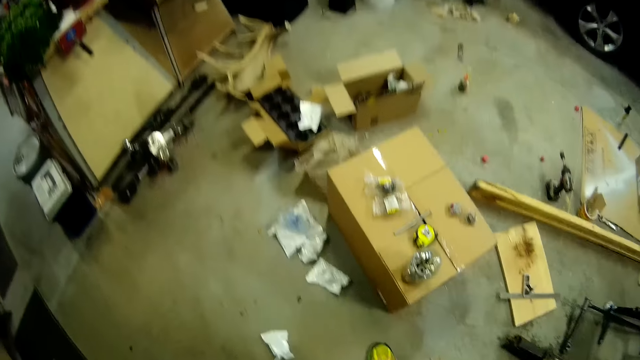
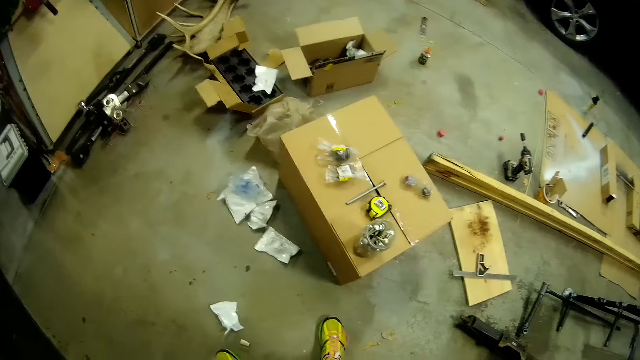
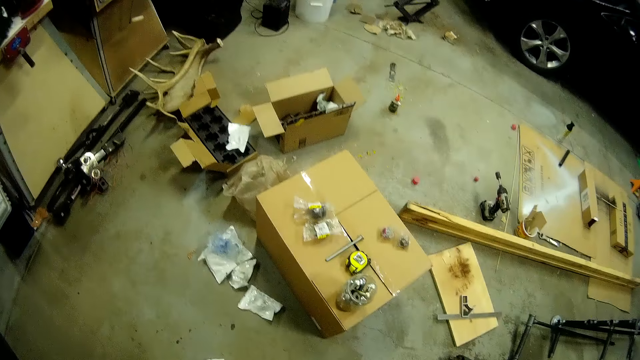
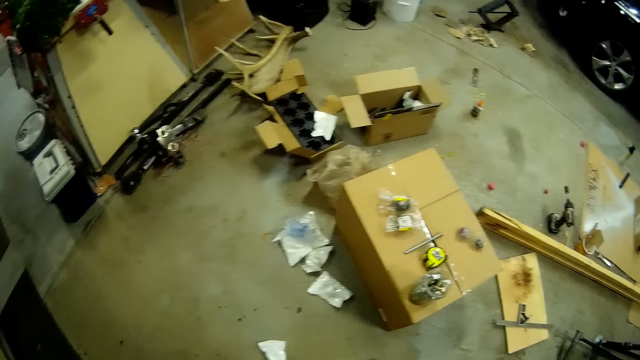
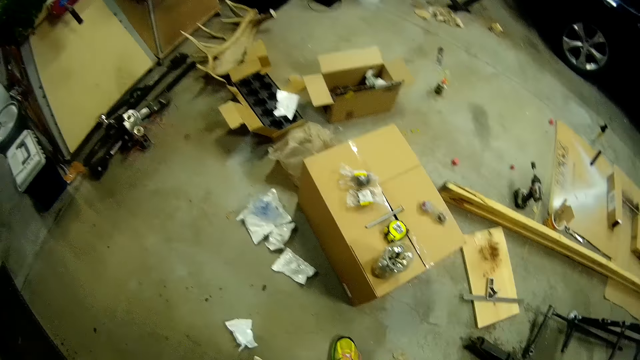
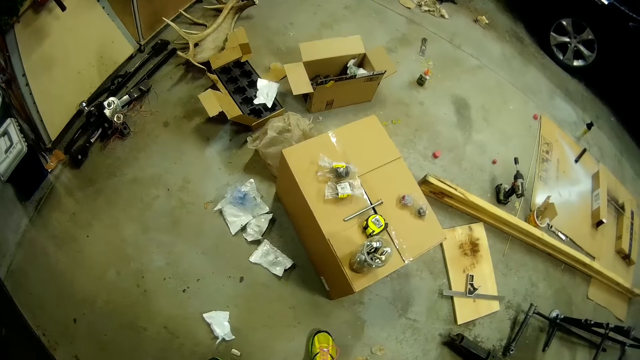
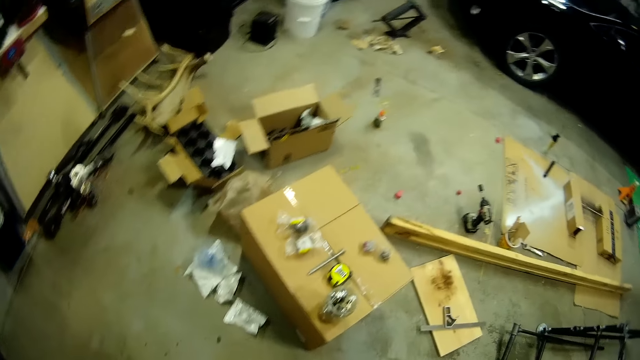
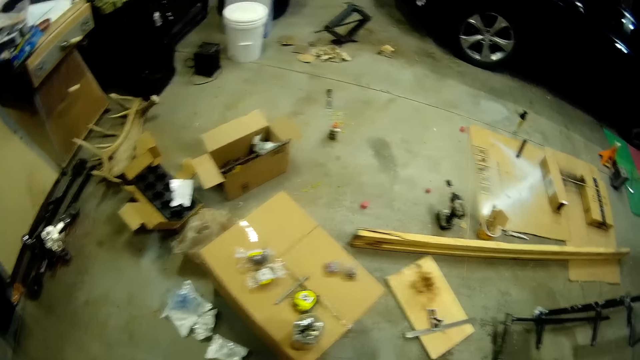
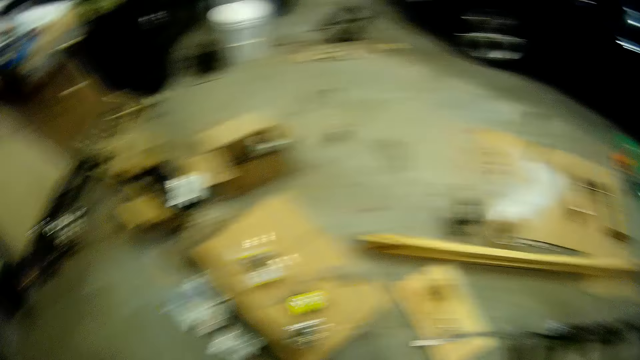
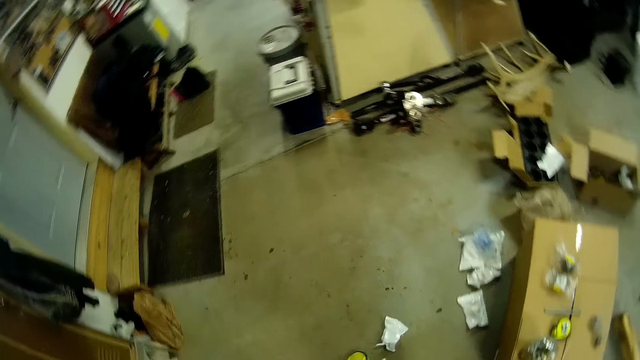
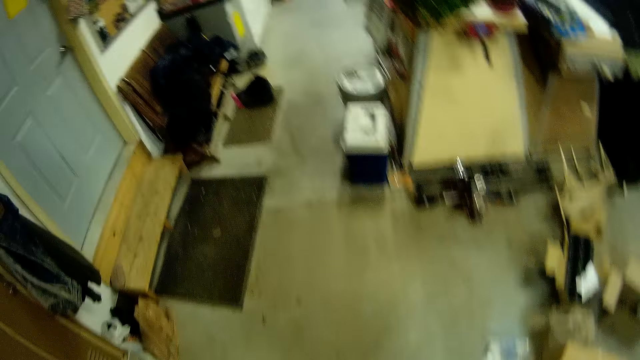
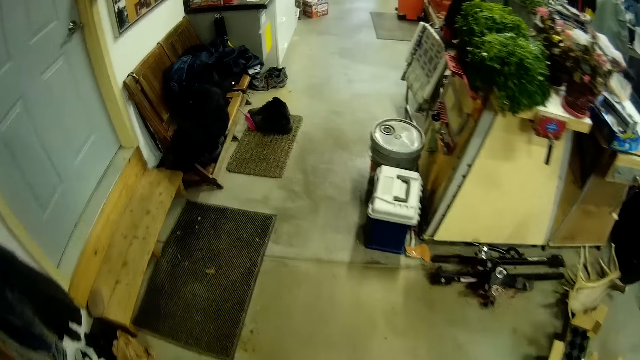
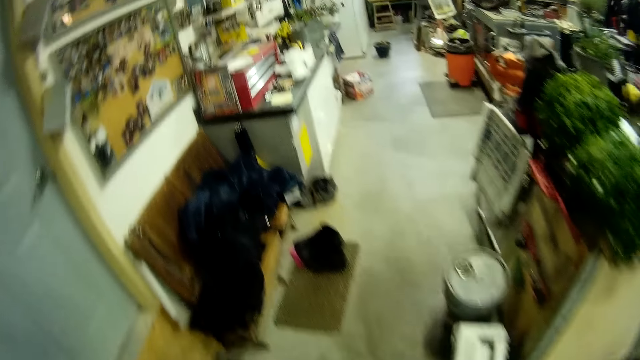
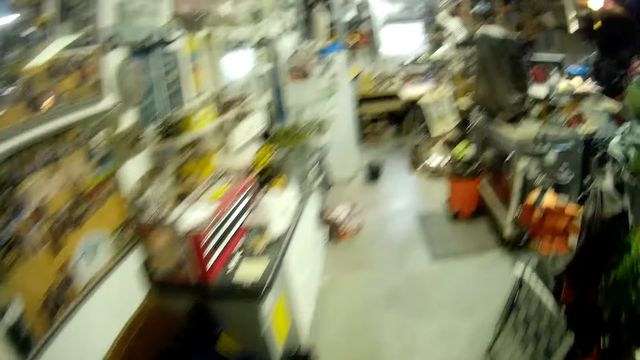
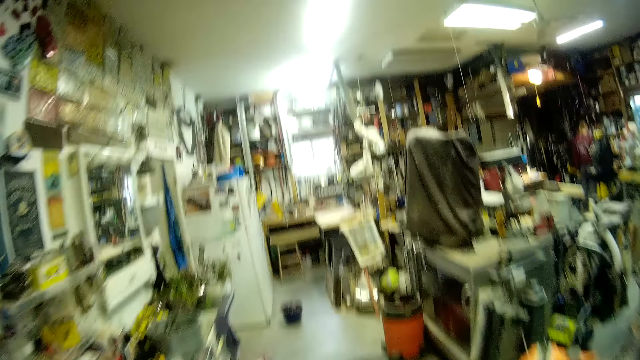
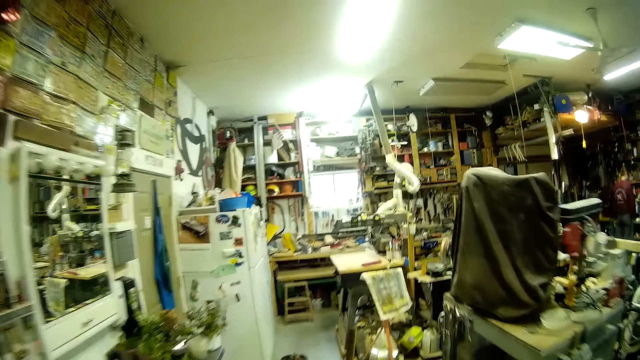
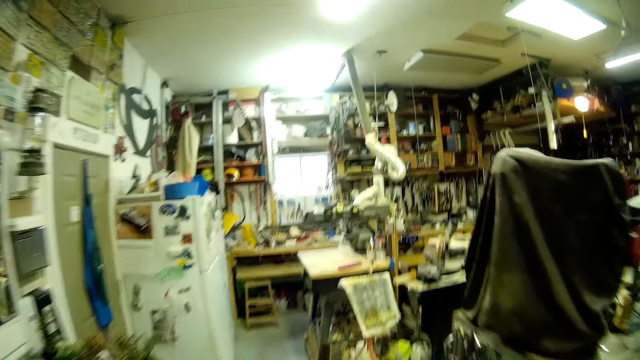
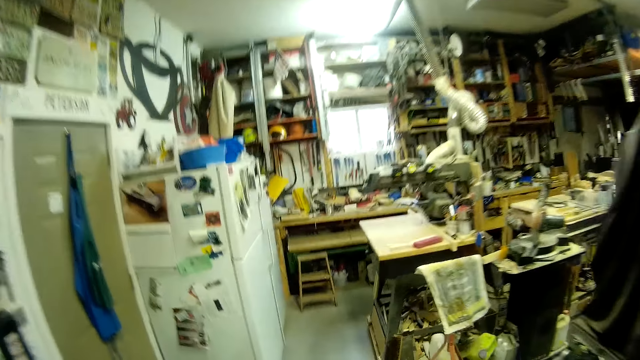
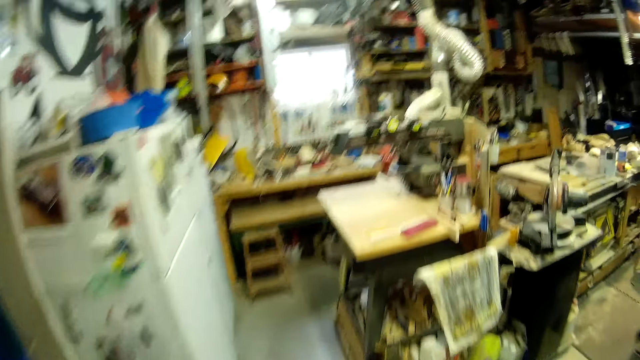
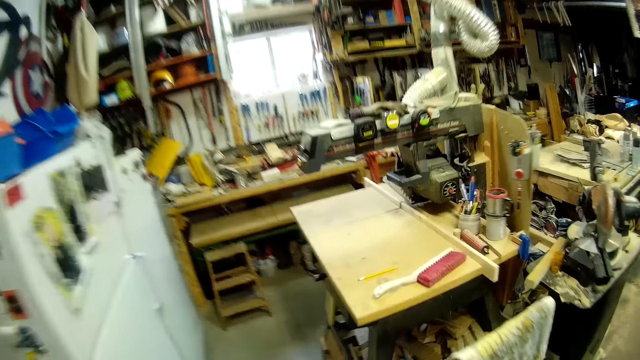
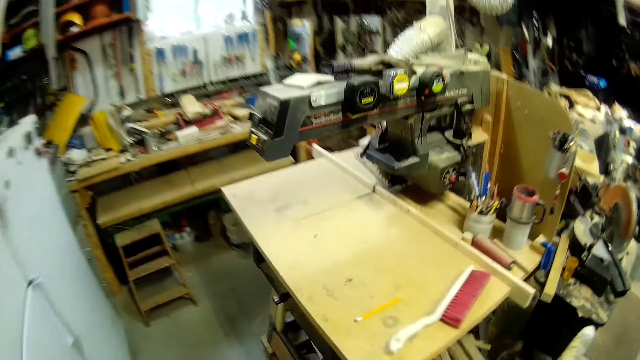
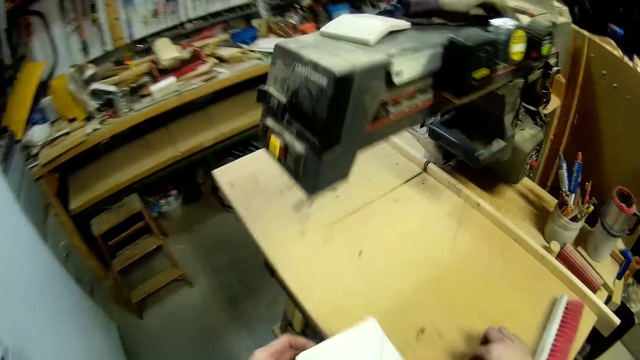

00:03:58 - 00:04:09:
The camera wearer walks towards the table in the workshop. He picks up the pencil on the table with his right hand.

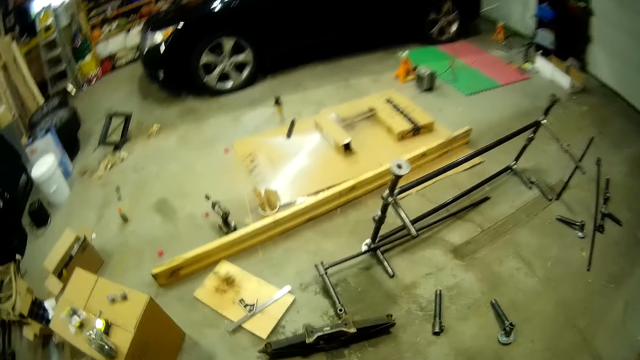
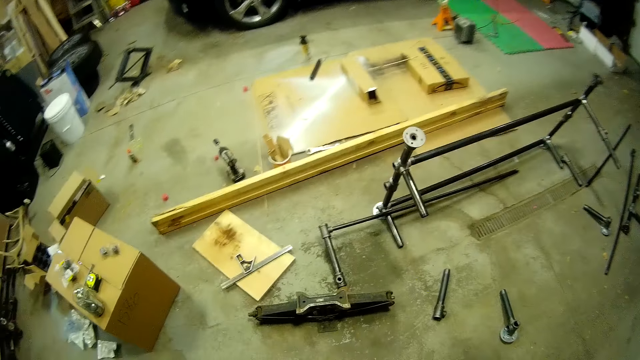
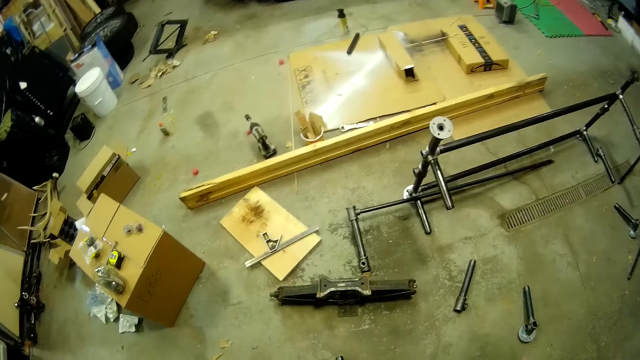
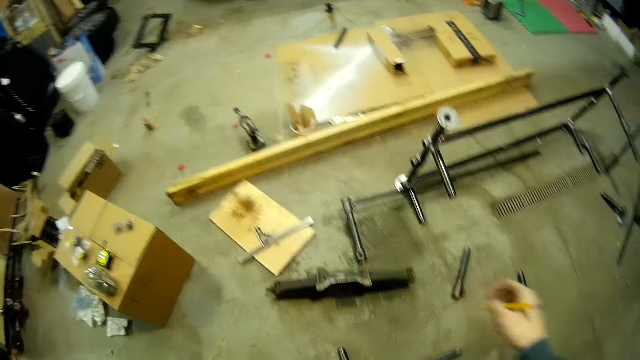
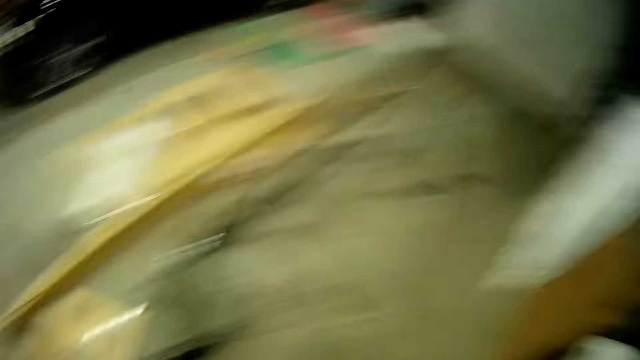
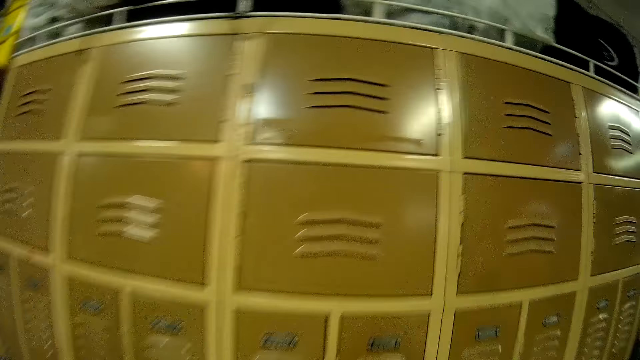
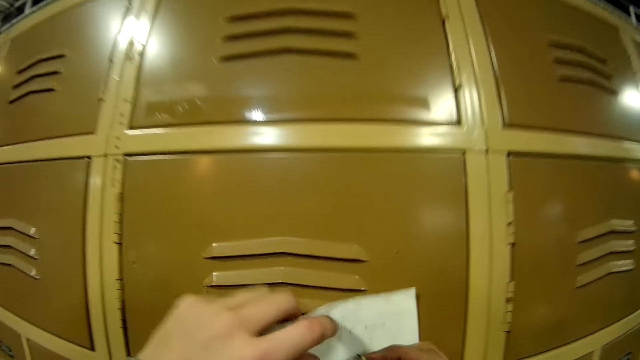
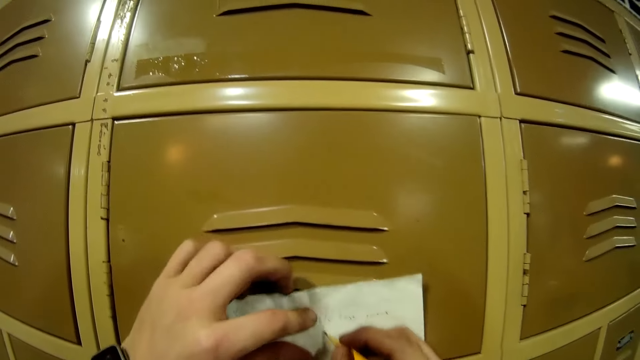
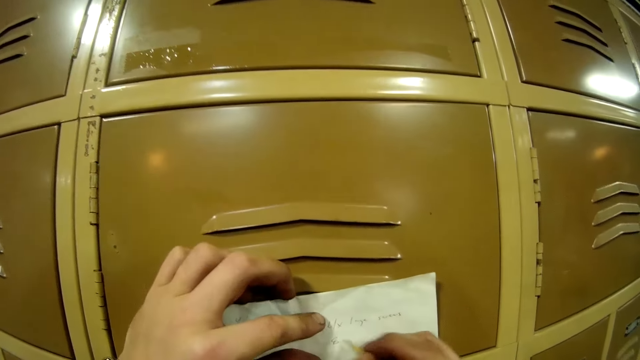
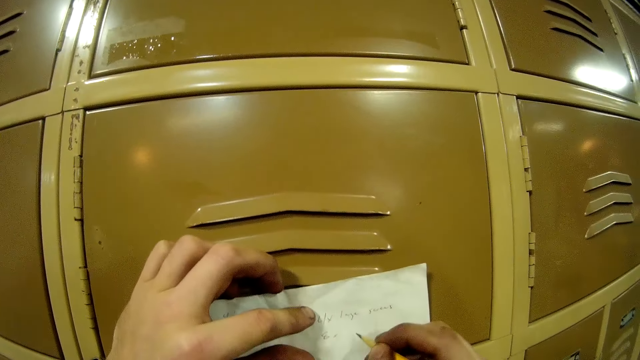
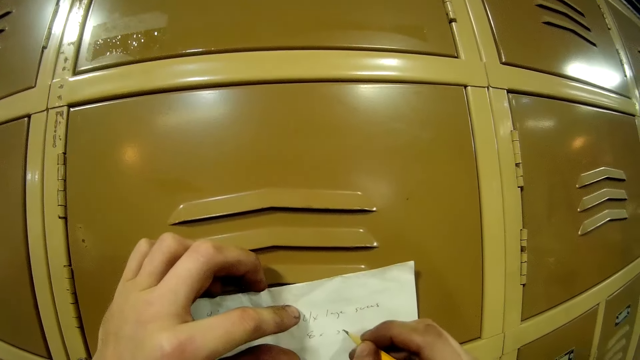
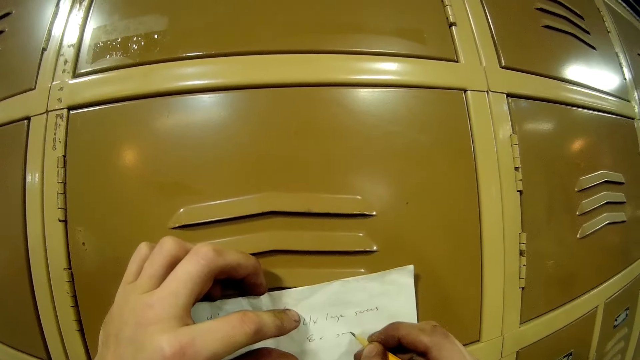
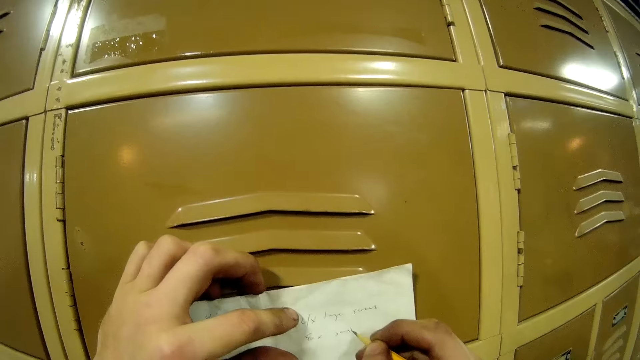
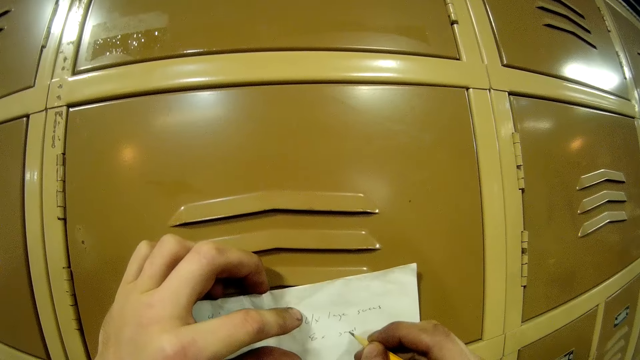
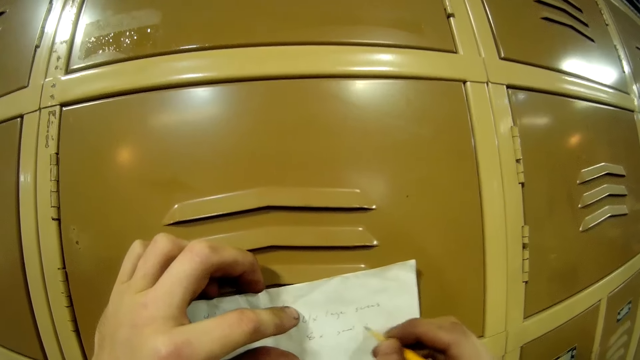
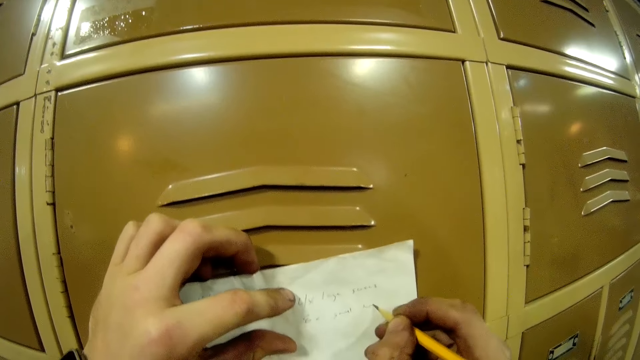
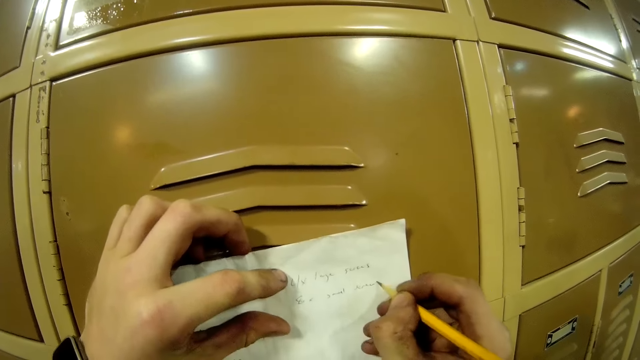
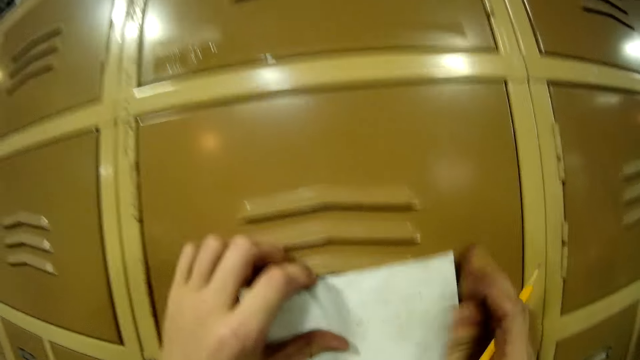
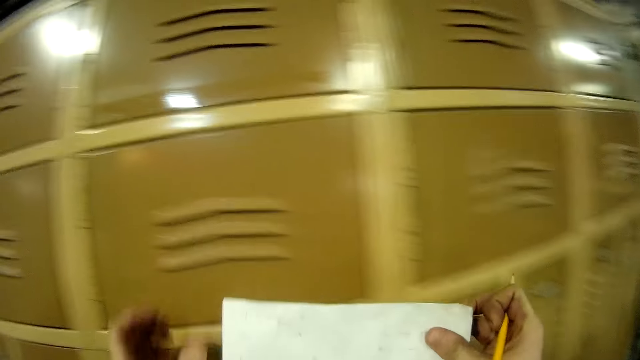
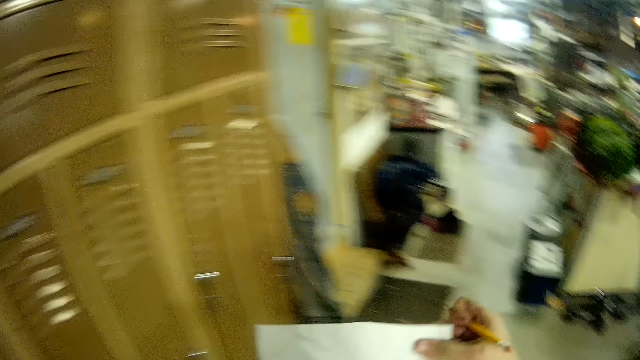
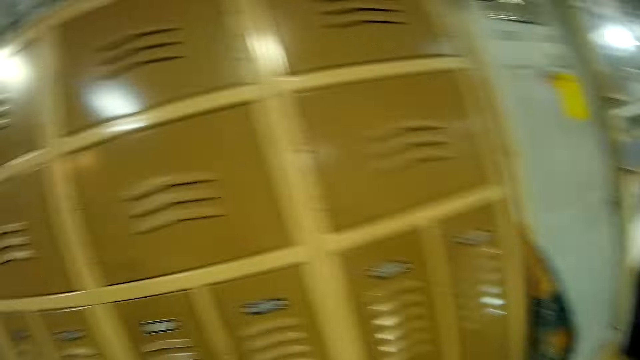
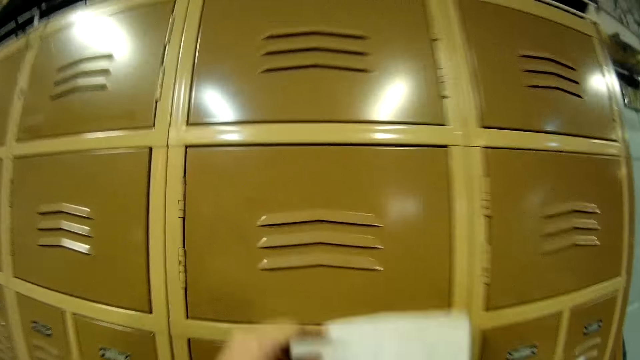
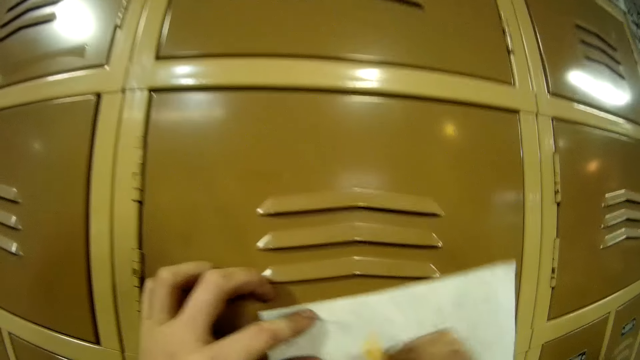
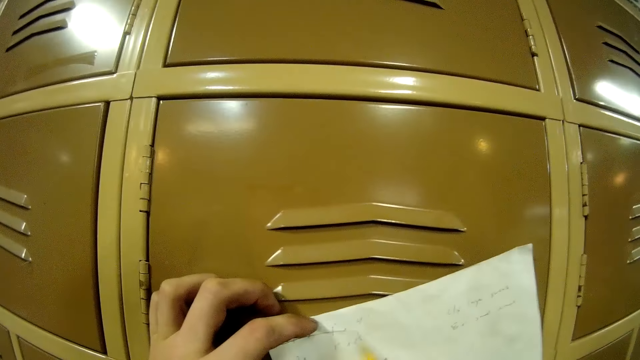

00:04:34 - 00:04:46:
The camera wearer places the paper on the locker with his left hand. He writes on the paper on the locker with the pencil in his right hand. He walks on the floor. He writes on the piece of paper with the pencil in his right hand.
